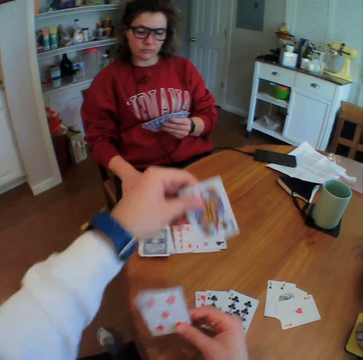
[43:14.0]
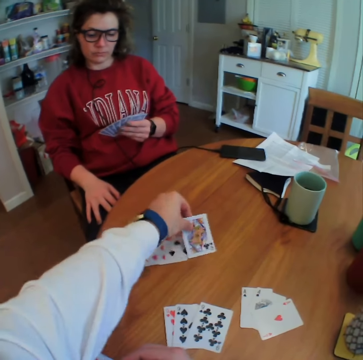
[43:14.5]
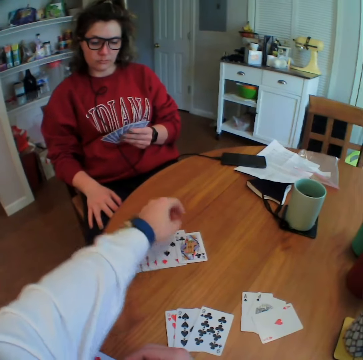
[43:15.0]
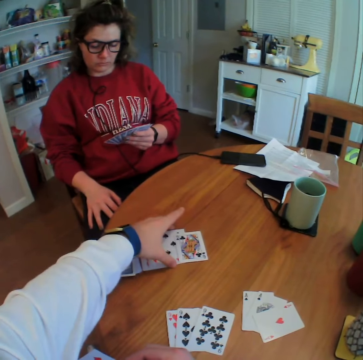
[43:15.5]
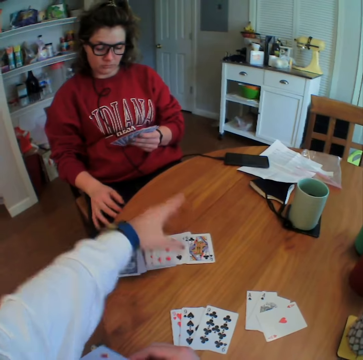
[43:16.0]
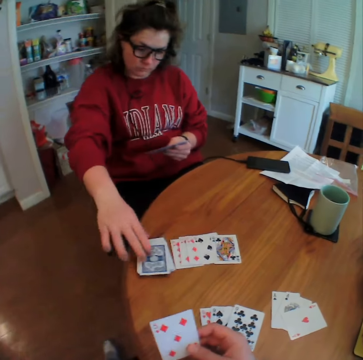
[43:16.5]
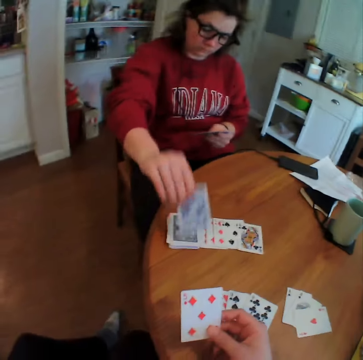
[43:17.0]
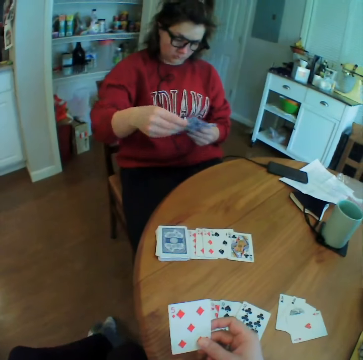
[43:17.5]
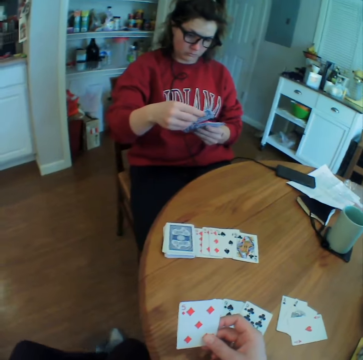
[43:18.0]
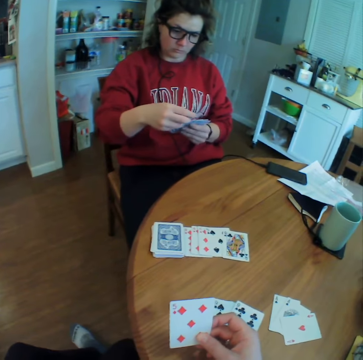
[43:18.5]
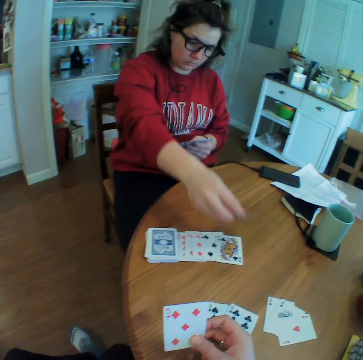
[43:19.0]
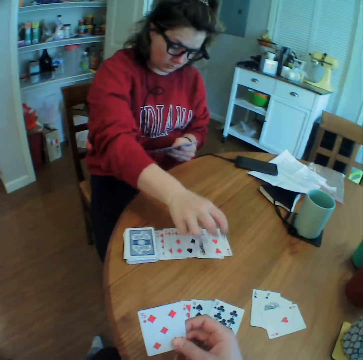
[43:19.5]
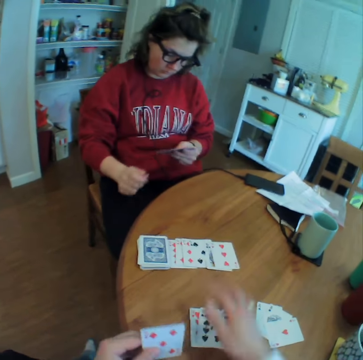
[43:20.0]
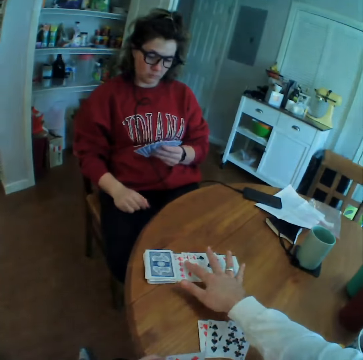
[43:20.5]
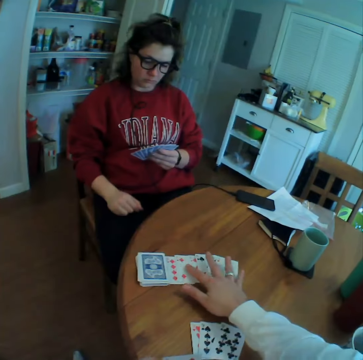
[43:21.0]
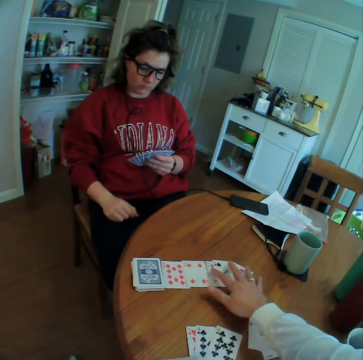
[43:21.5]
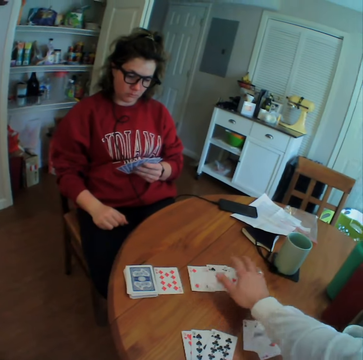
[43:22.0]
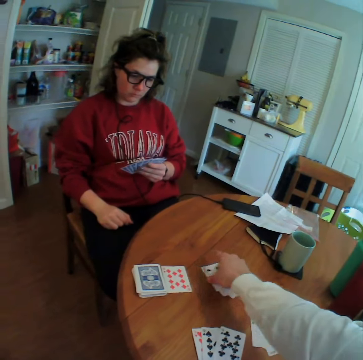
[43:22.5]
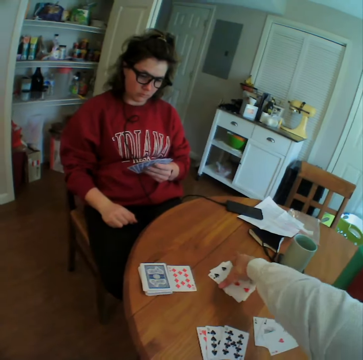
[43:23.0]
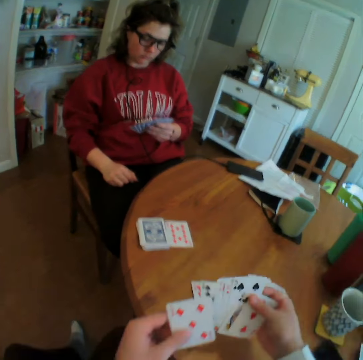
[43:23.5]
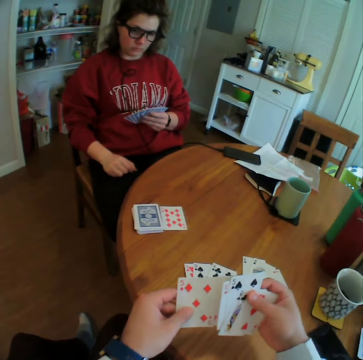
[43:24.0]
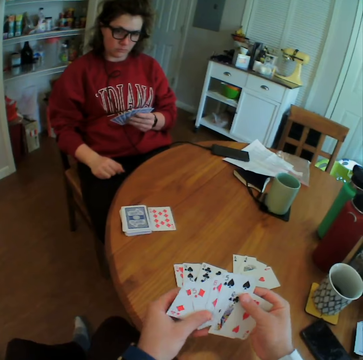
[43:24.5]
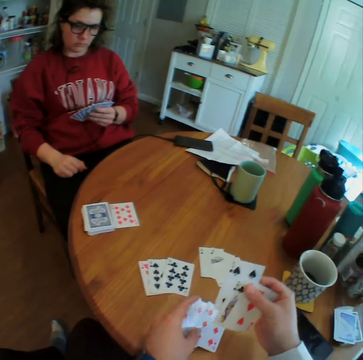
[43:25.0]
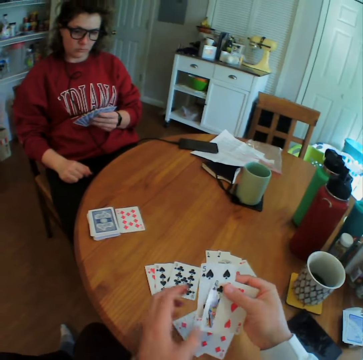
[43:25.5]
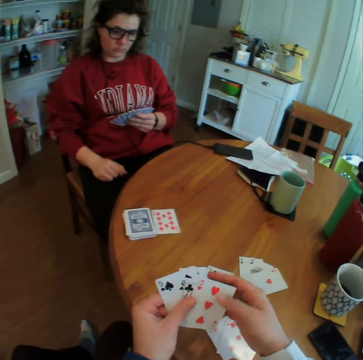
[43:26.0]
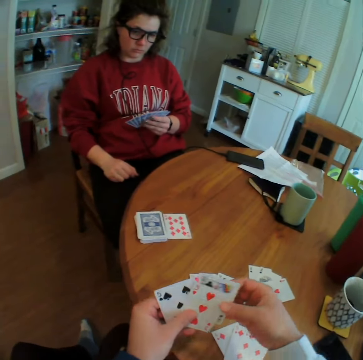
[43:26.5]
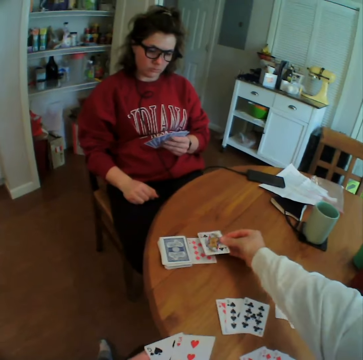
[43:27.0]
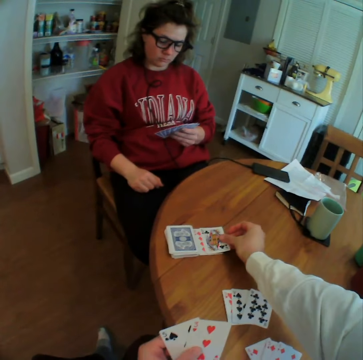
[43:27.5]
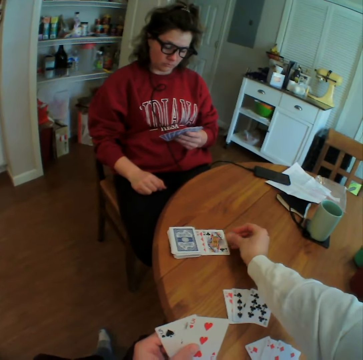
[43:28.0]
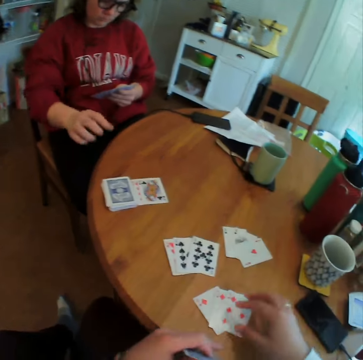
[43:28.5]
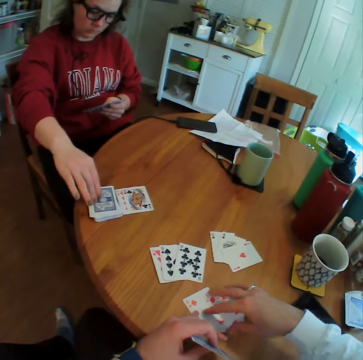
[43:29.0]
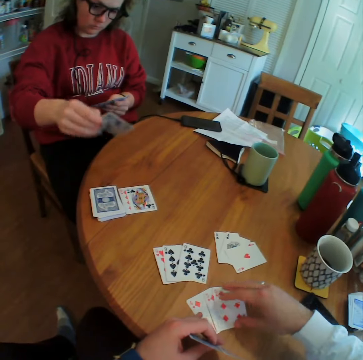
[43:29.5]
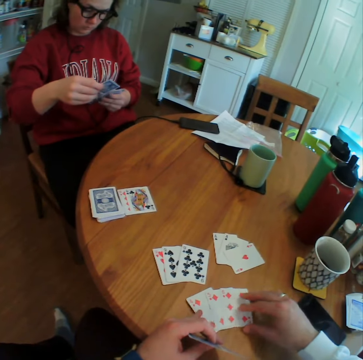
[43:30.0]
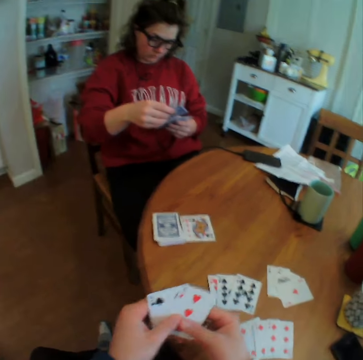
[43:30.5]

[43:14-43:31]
The camera wearer puts a card down. A lady picks up a card. The lady looks at the card and puts the card down. The camera wearer spreads cards on the table, picks up cards, and puts some cards aside. They put a card down. The lady picks up cards.

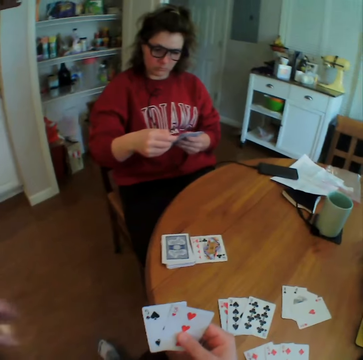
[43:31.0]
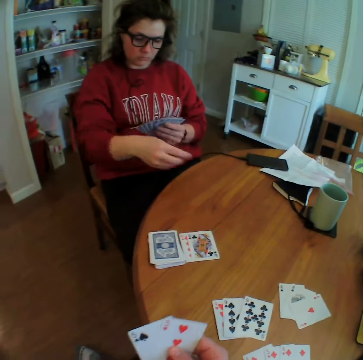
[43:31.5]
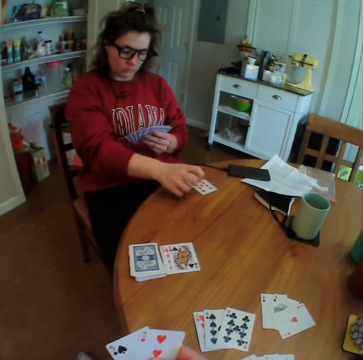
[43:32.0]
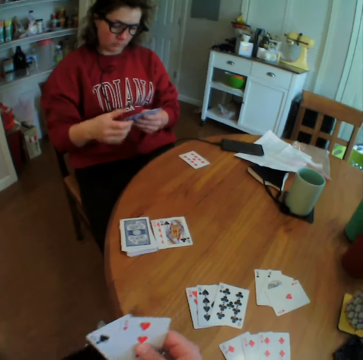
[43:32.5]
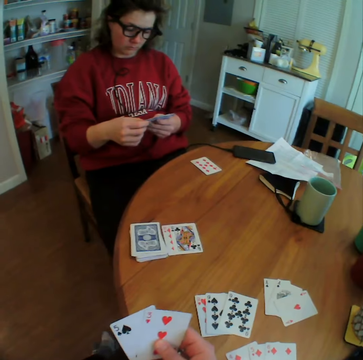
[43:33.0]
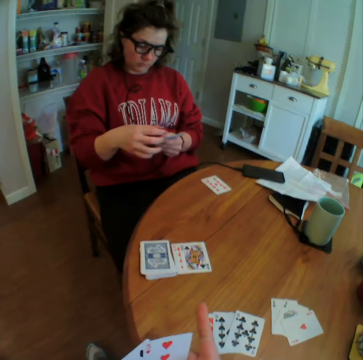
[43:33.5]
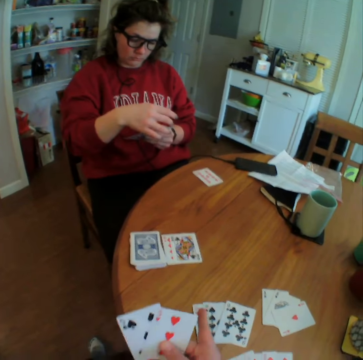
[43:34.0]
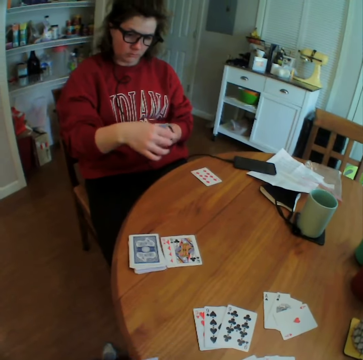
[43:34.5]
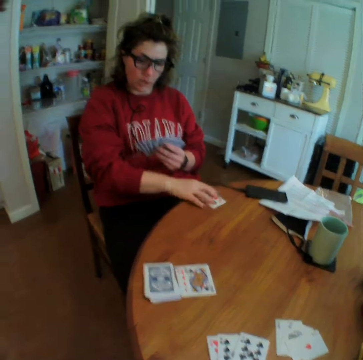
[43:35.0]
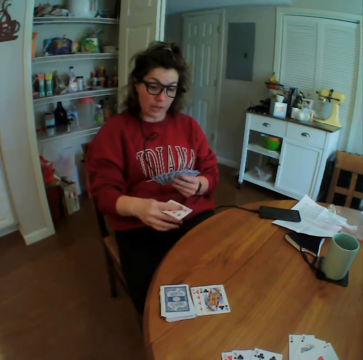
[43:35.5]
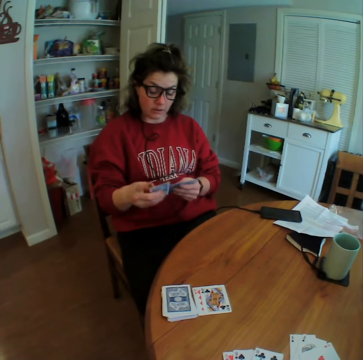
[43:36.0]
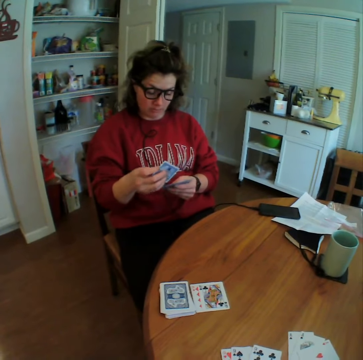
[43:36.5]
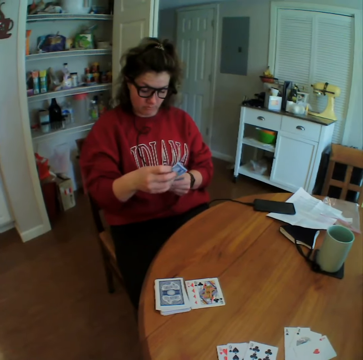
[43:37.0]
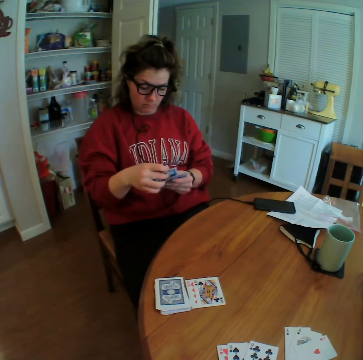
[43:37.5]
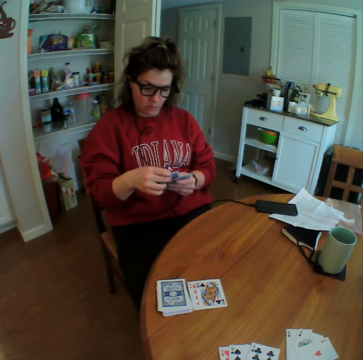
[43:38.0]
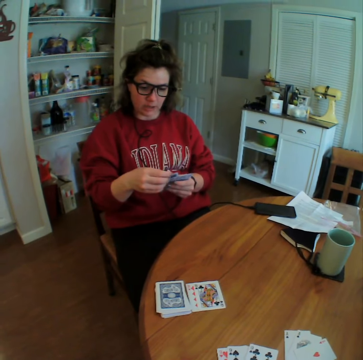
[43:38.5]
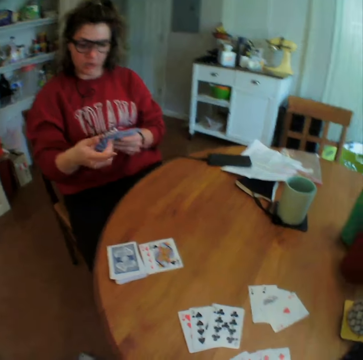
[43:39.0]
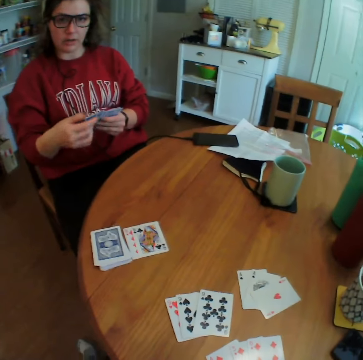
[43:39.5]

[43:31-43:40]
A lady puts a card on the table. The camera wearer talks to the lady. They pick the card.

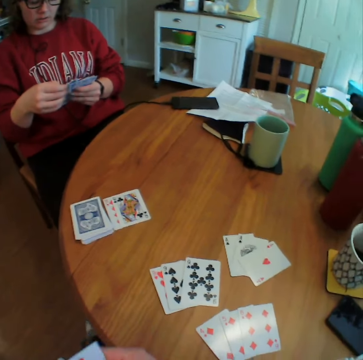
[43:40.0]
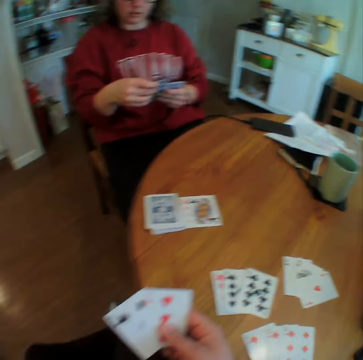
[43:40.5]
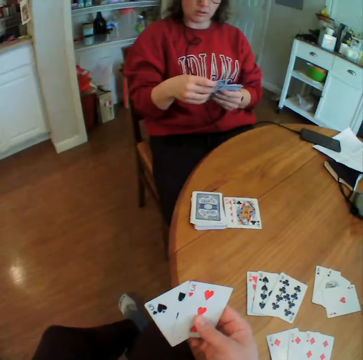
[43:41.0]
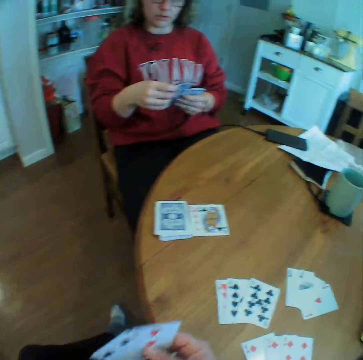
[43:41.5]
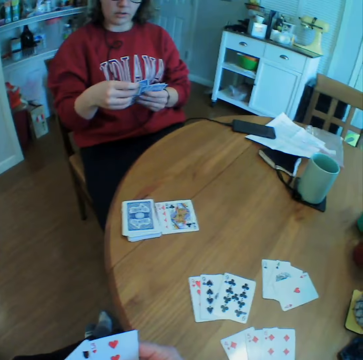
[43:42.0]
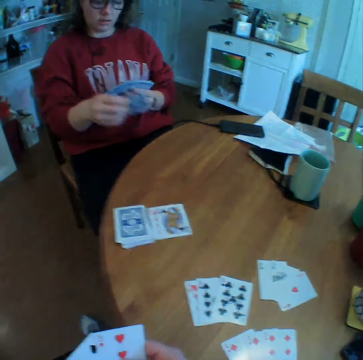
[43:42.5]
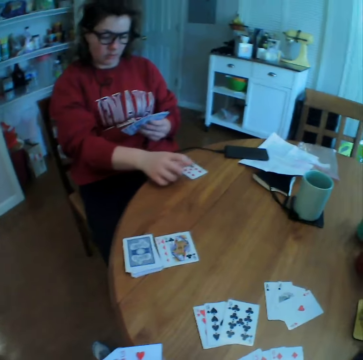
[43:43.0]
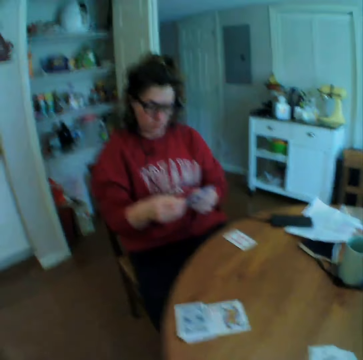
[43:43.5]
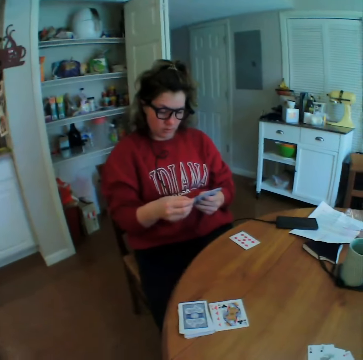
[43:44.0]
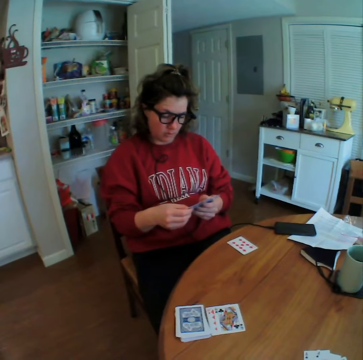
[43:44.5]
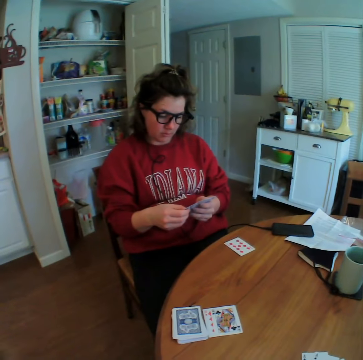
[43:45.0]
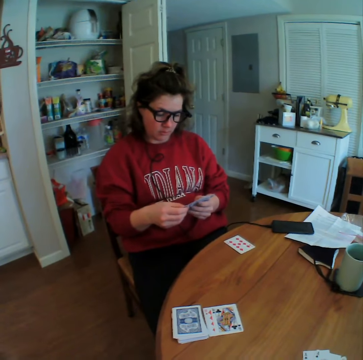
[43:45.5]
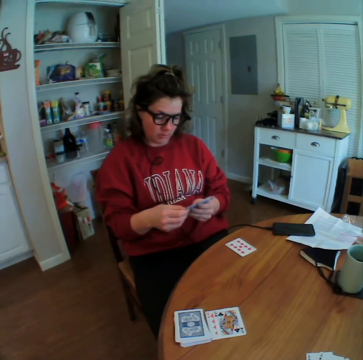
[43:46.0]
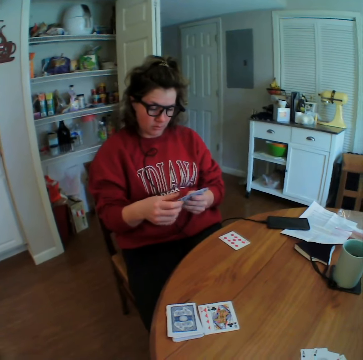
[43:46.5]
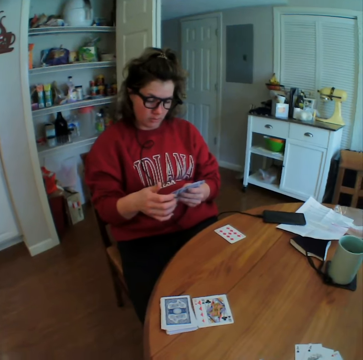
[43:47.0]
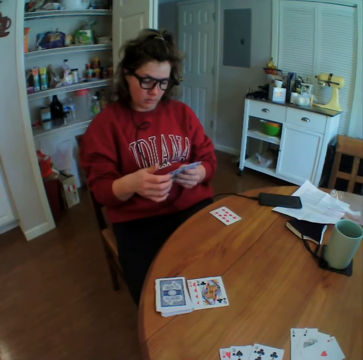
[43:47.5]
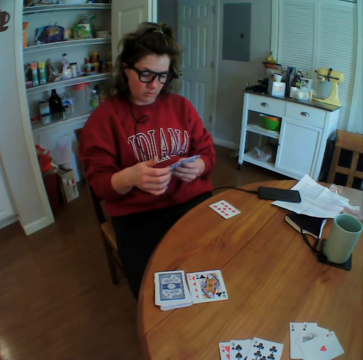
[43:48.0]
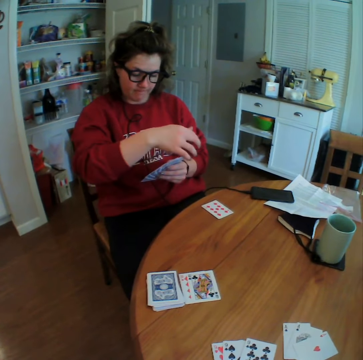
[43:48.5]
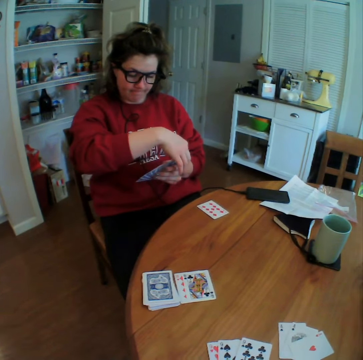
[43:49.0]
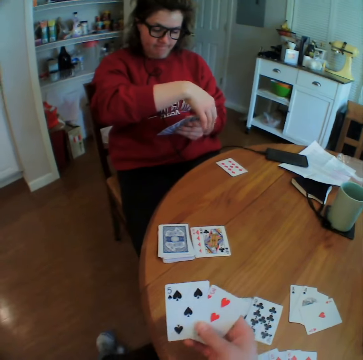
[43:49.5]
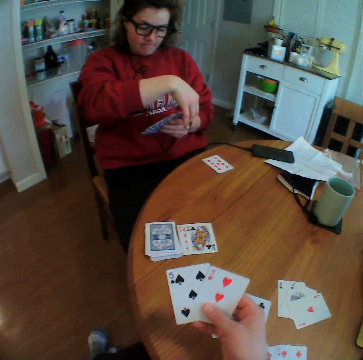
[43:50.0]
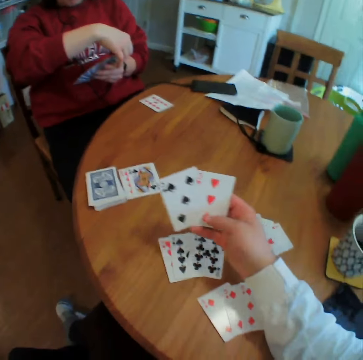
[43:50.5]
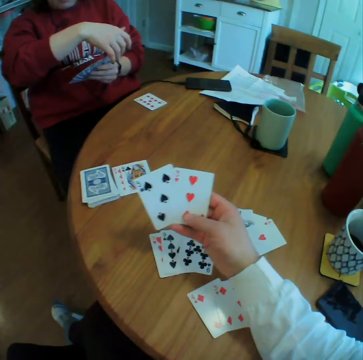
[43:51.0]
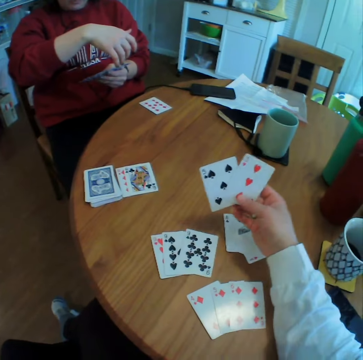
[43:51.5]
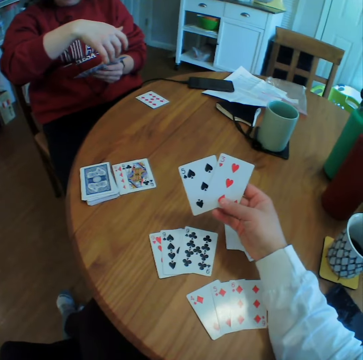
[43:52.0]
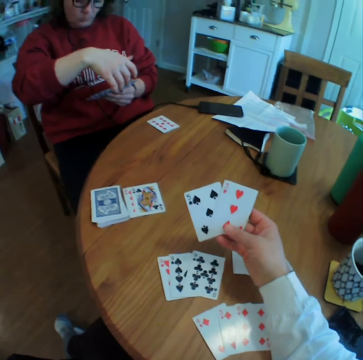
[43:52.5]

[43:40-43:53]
A lady interacts with the camera wearer. The lady puts a card aside.
